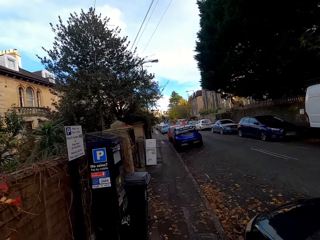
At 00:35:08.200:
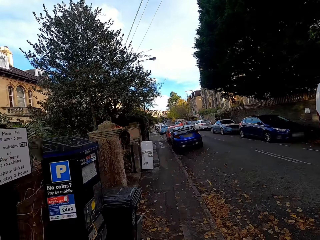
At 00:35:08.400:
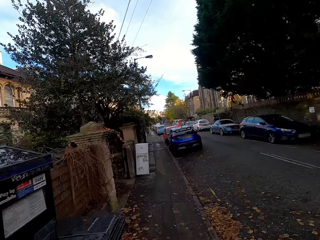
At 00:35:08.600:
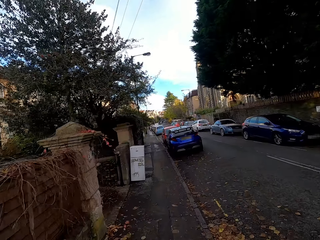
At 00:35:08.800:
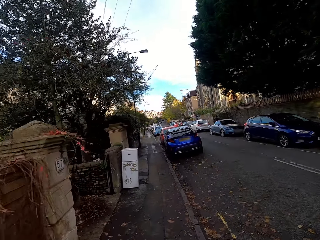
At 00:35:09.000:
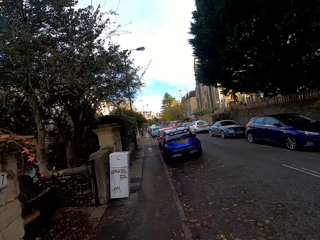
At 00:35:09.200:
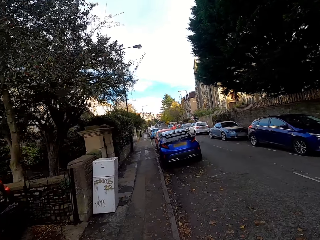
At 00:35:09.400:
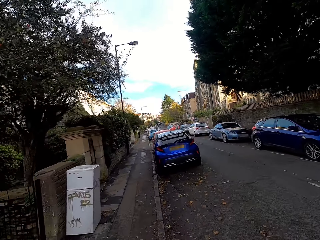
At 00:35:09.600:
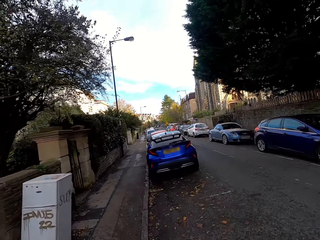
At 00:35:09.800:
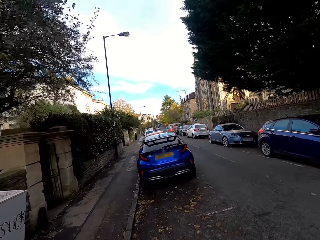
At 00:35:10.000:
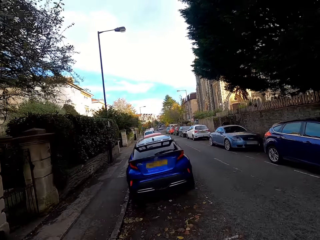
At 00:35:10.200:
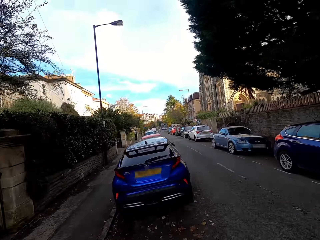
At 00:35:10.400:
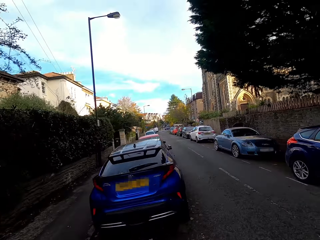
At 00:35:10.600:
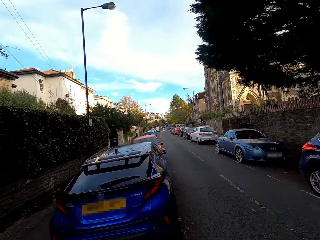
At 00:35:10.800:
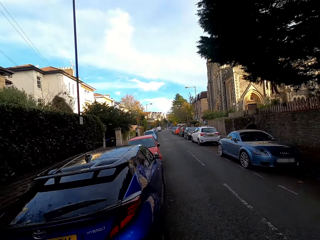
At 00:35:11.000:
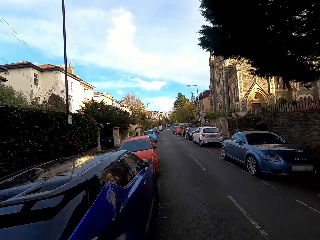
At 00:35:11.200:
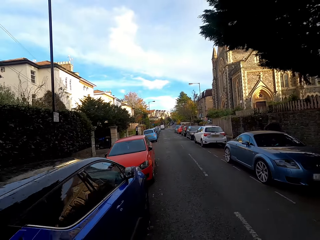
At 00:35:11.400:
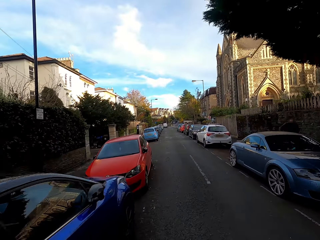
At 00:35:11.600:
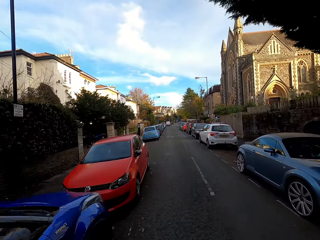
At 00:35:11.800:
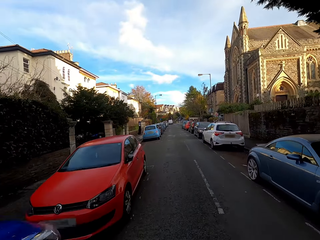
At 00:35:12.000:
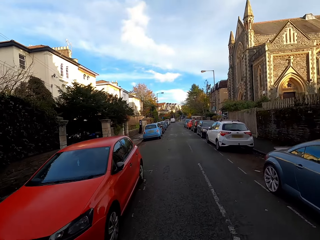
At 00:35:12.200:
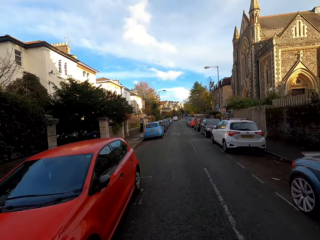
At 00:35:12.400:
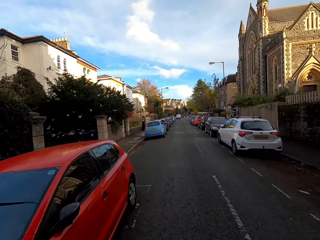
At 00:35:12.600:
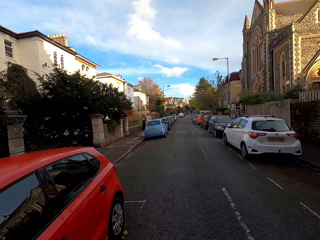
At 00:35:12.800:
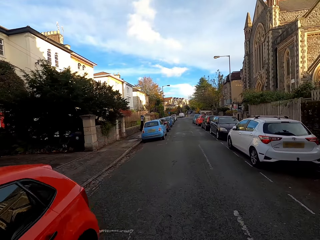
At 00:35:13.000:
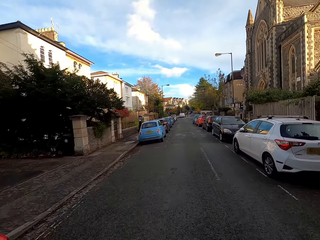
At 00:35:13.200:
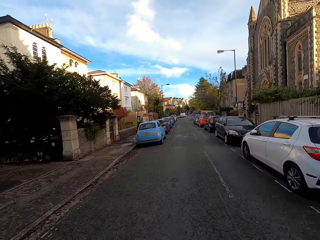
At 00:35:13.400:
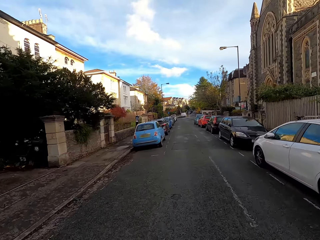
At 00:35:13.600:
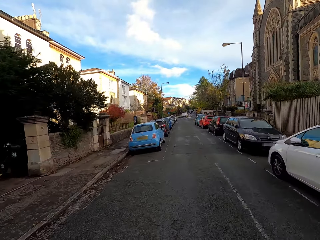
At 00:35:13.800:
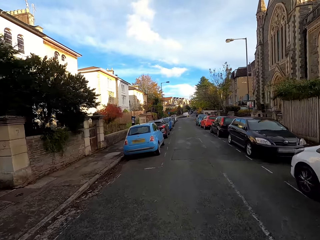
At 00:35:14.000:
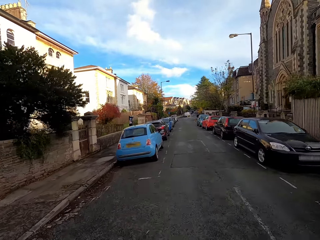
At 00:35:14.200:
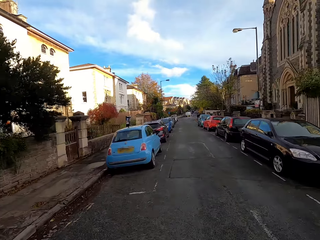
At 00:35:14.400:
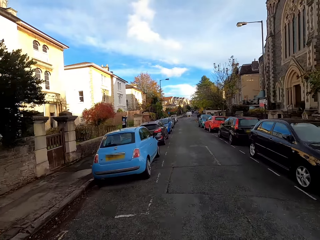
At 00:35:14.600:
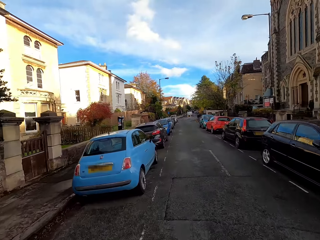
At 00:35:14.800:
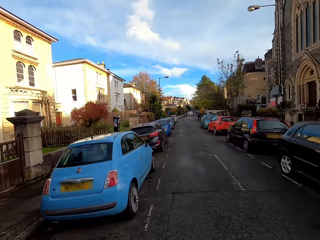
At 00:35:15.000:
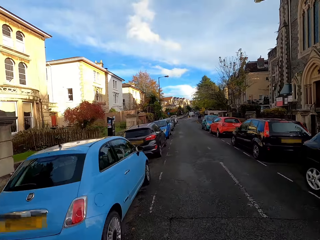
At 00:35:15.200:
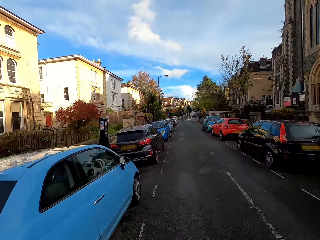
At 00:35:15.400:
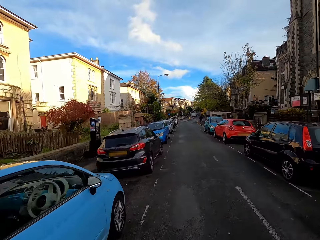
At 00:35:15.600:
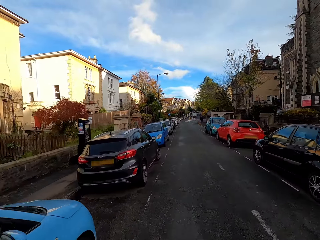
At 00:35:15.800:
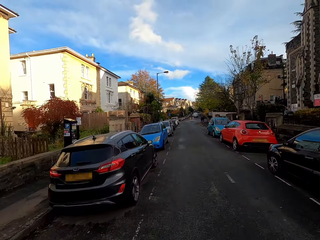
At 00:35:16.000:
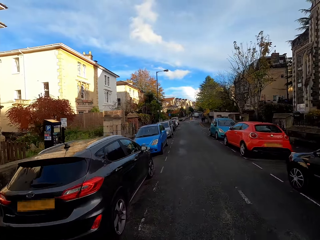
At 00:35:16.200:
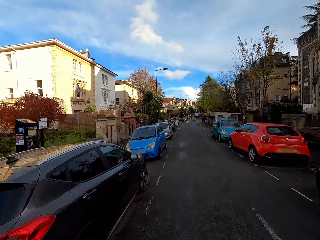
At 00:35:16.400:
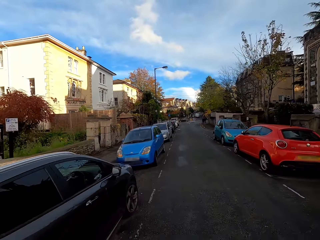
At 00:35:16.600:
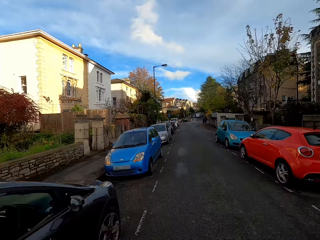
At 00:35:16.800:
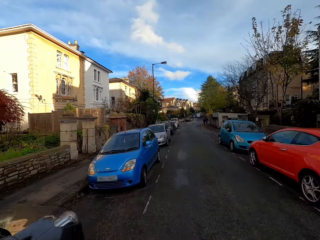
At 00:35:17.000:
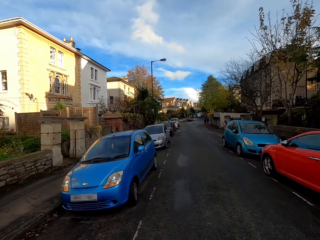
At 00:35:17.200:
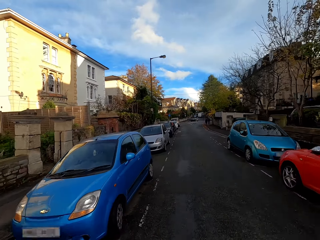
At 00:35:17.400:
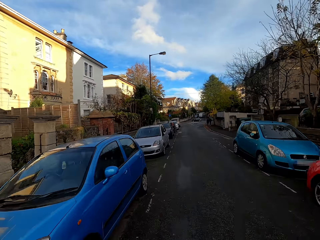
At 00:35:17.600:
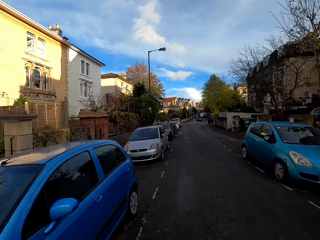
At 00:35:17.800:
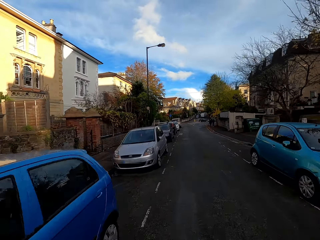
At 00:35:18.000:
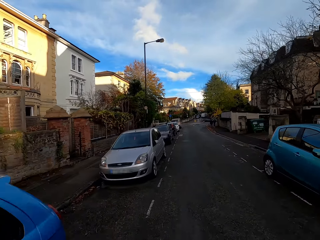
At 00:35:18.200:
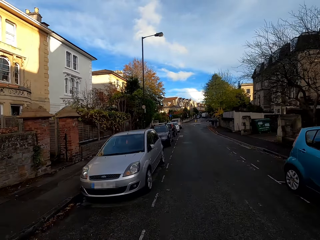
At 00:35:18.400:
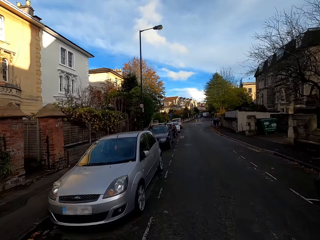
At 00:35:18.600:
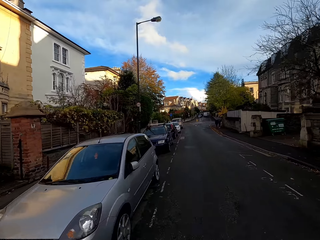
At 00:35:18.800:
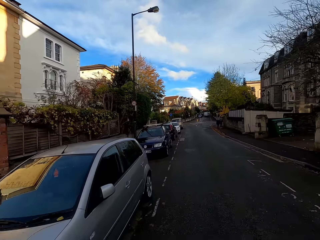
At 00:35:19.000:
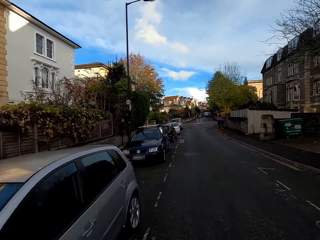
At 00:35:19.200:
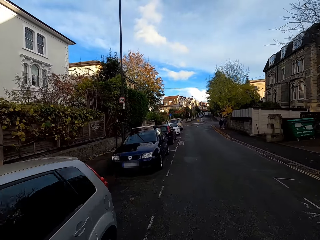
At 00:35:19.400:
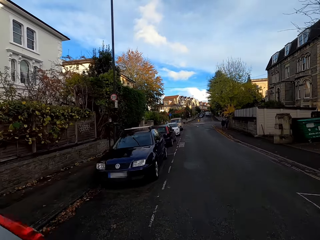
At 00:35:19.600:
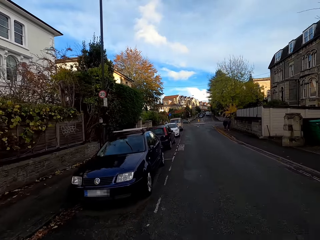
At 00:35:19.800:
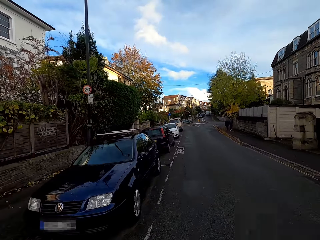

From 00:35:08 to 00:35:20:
The camera wearer rides the bicycle along a road.

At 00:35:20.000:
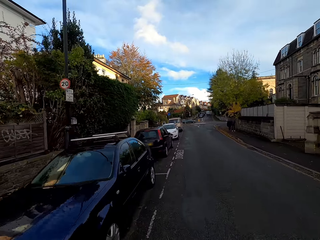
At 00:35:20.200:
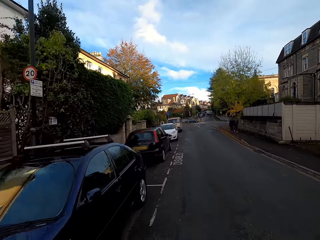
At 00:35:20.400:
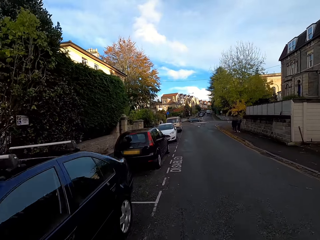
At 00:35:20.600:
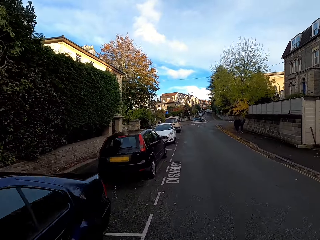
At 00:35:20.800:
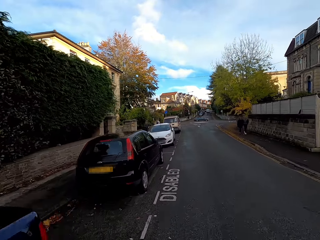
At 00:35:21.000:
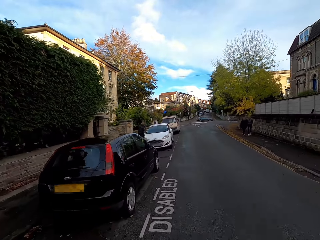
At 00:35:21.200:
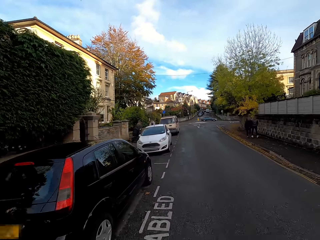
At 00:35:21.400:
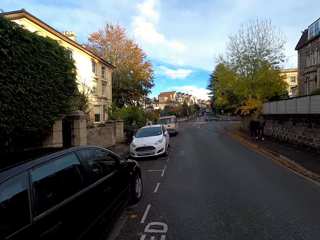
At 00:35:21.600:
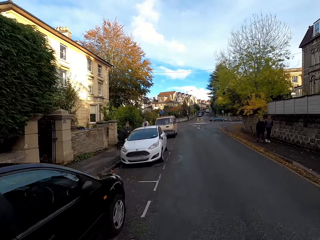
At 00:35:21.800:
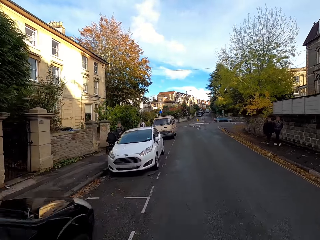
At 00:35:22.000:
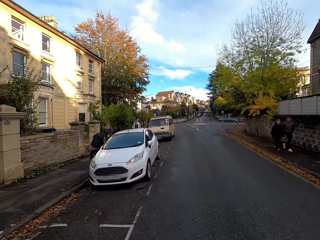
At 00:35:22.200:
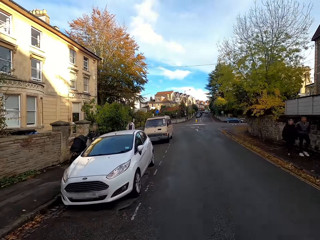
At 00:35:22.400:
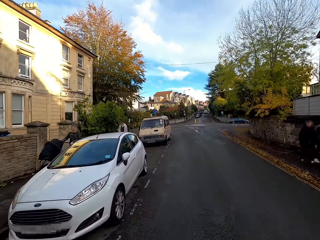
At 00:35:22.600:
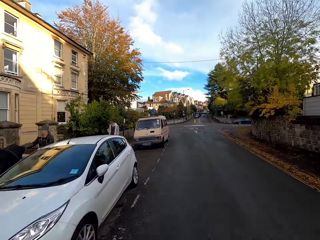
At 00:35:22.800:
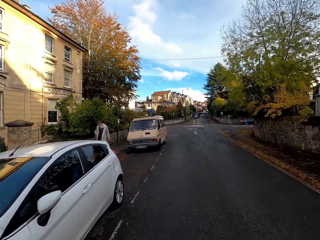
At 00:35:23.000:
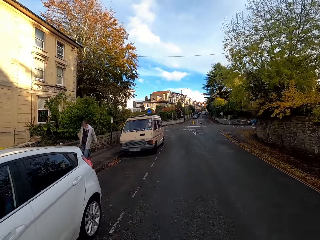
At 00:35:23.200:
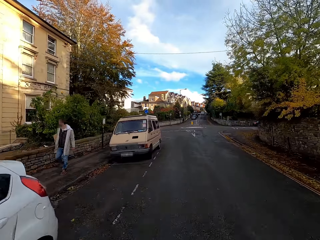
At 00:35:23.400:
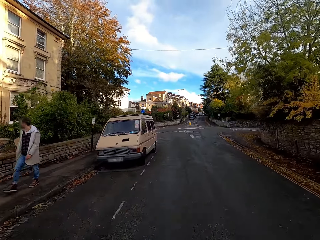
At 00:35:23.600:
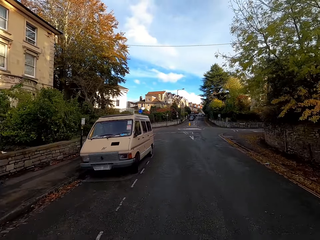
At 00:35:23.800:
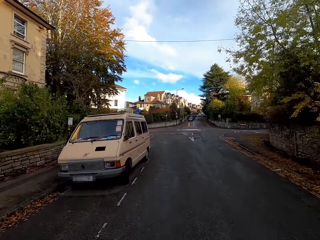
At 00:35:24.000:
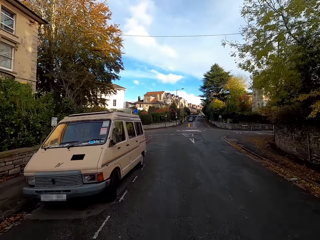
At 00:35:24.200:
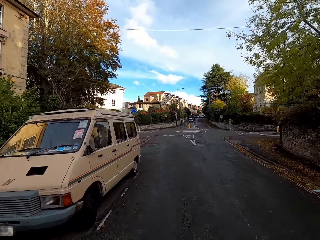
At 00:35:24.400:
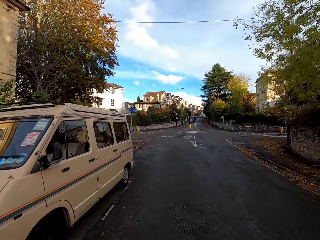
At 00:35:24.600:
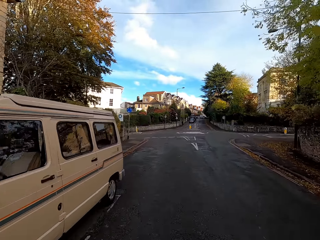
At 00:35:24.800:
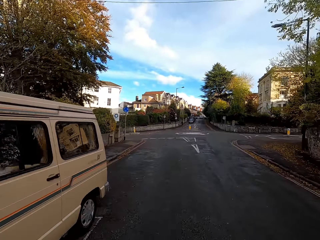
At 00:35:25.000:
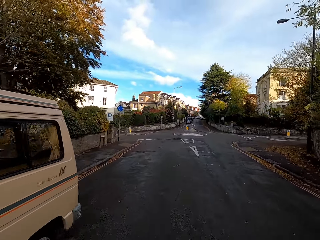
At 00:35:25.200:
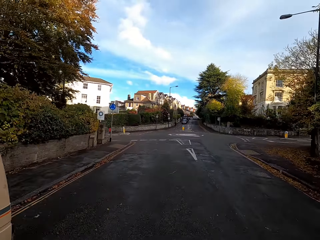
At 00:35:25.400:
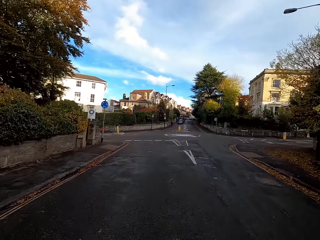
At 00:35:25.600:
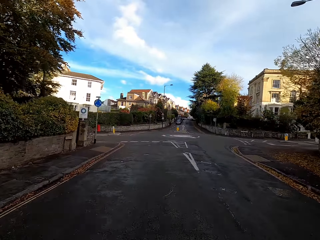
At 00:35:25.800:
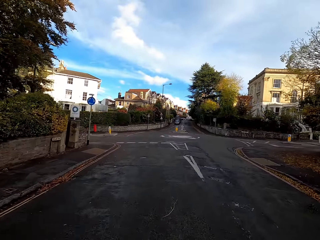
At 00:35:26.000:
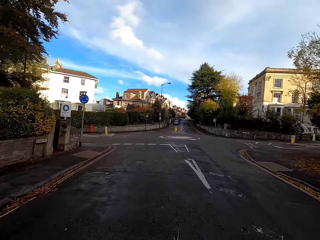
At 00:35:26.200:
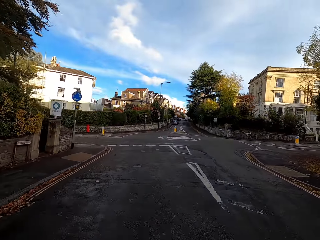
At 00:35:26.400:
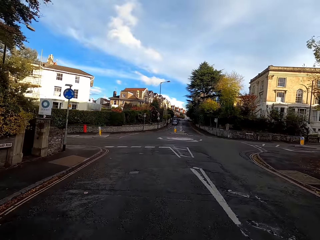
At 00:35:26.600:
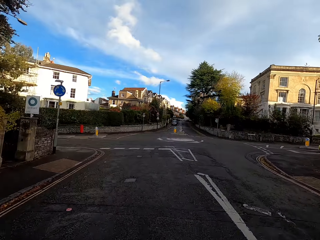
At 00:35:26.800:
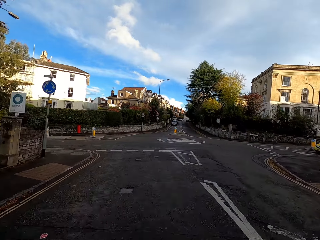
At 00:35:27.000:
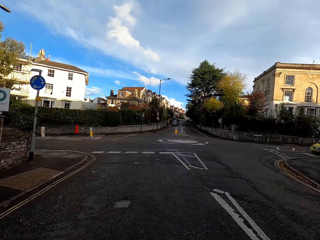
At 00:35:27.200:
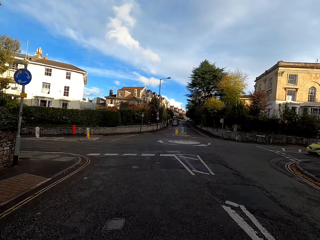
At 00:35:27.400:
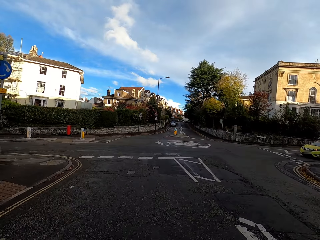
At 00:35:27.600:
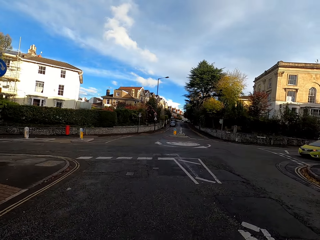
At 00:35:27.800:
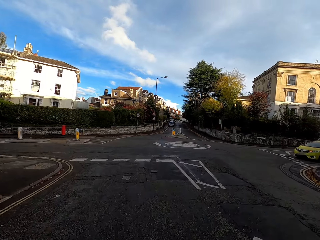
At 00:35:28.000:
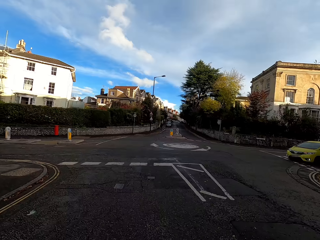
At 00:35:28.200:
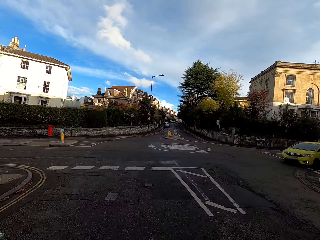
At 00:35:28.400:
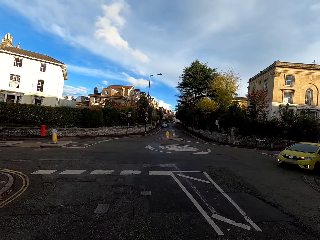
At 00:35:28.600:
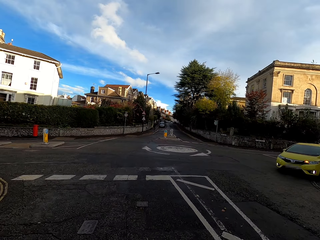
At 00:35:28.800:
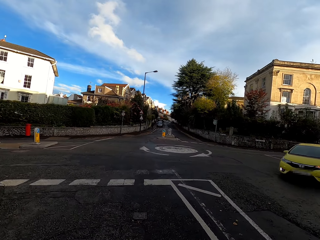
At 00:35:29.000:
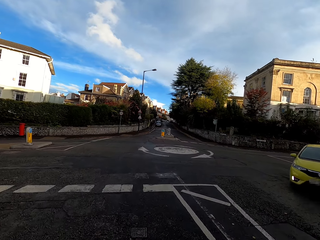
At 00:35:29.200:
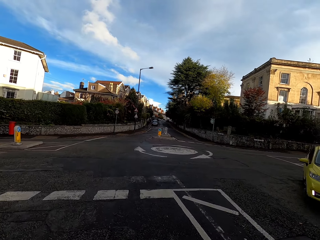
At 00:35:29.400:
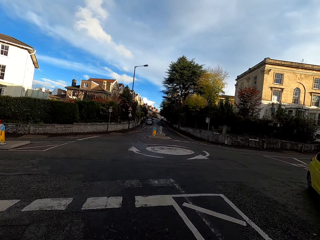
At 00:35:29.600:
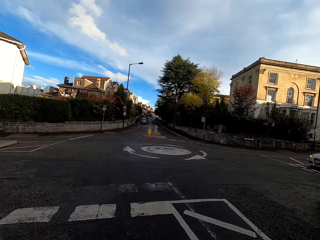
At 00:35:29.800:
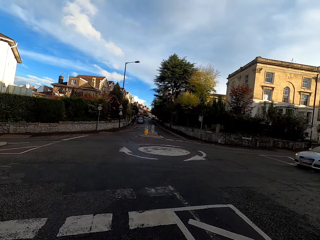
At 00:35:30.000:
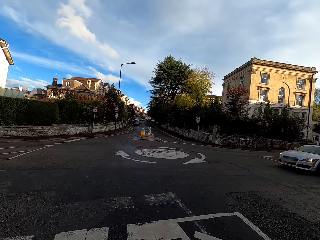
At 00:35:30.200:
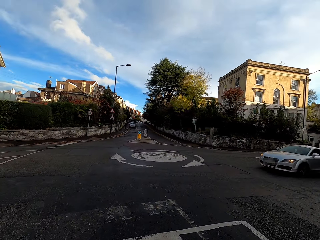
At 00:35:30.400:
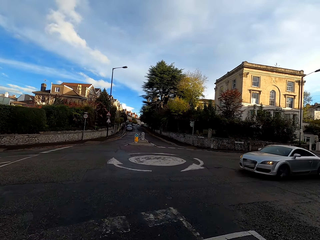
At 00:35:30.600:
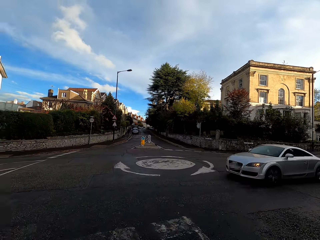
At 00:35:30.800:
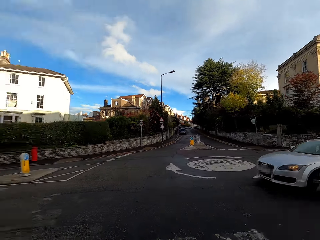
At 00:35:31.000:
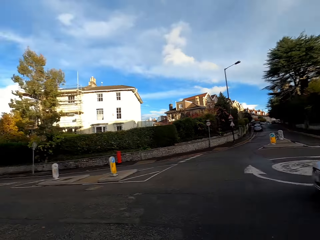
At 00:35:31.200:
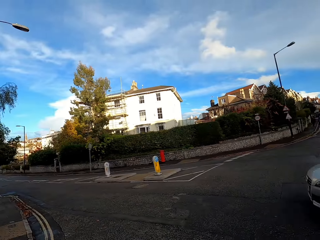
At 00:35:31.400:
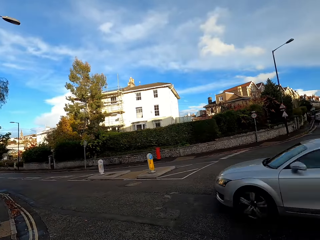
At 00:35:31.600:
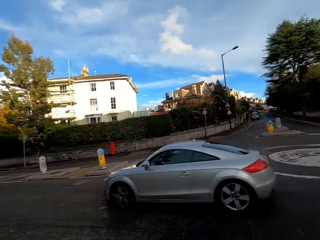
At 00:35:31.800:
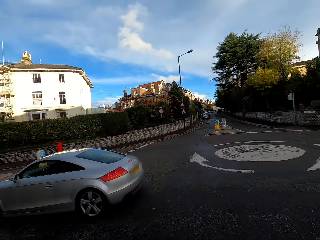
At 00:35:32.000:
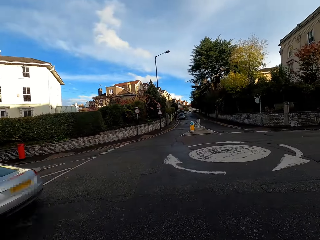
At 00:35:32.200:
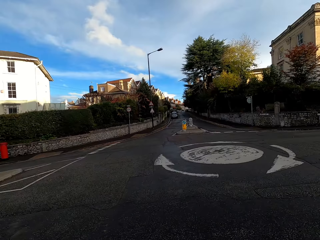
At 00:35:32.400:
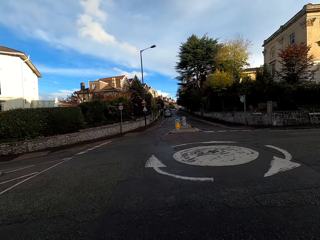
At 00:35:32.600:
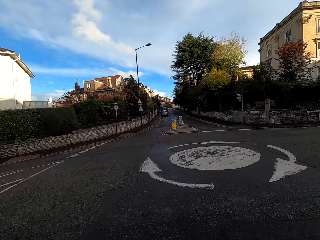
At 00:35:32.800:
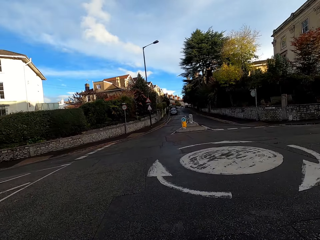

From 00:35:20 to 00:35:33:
A yellow car drives past the camera wearer. An ash car drives past them.
